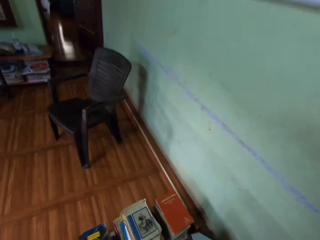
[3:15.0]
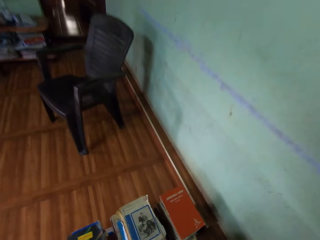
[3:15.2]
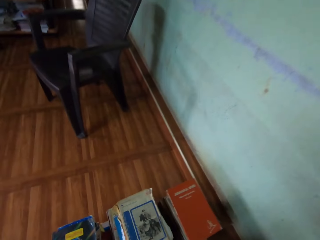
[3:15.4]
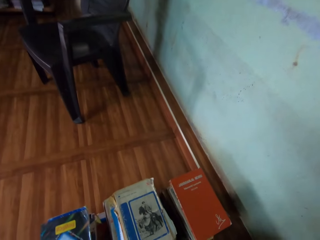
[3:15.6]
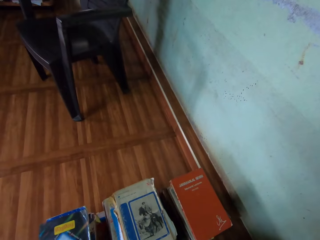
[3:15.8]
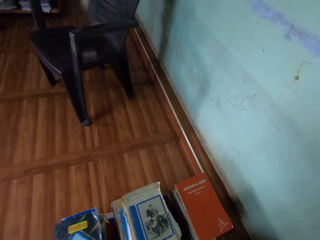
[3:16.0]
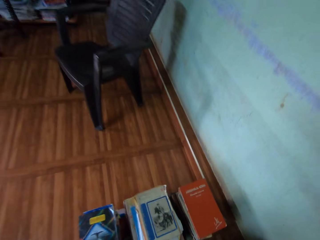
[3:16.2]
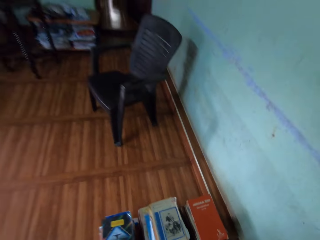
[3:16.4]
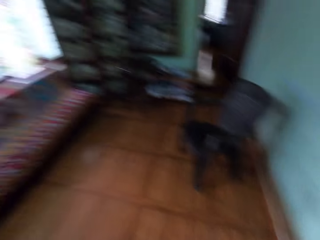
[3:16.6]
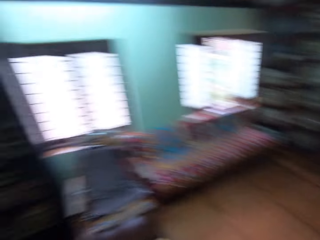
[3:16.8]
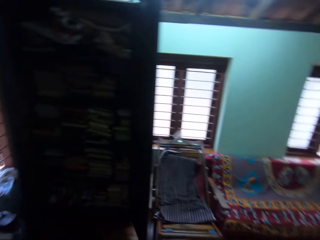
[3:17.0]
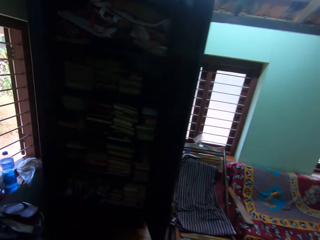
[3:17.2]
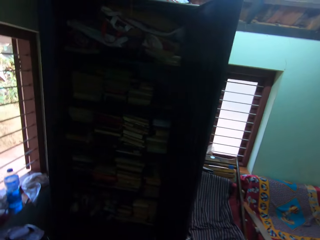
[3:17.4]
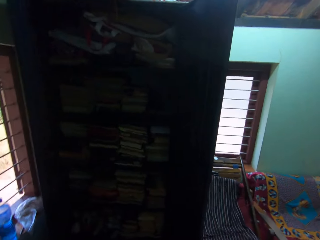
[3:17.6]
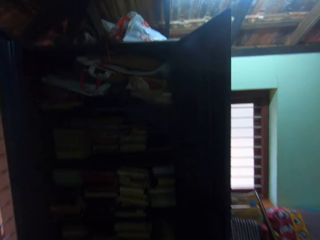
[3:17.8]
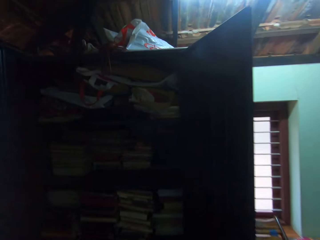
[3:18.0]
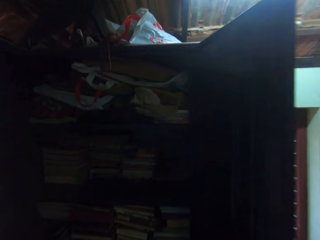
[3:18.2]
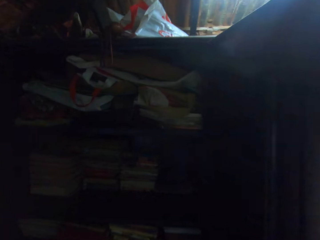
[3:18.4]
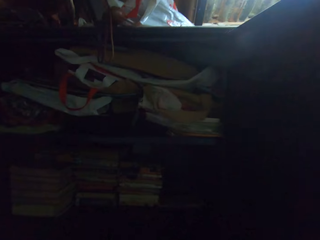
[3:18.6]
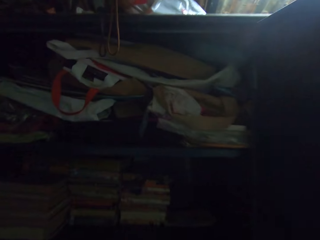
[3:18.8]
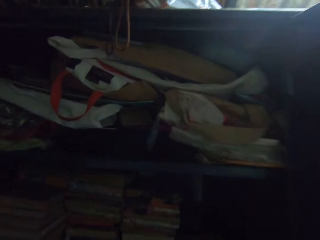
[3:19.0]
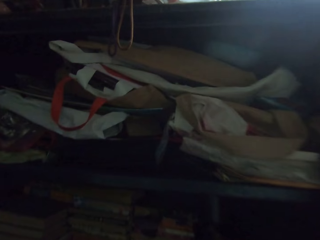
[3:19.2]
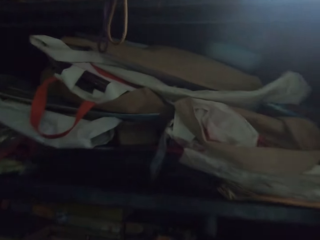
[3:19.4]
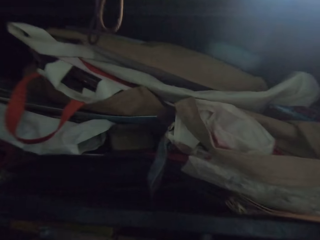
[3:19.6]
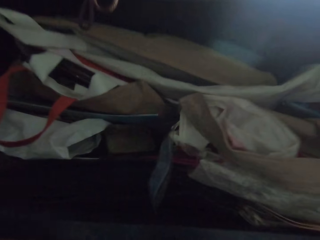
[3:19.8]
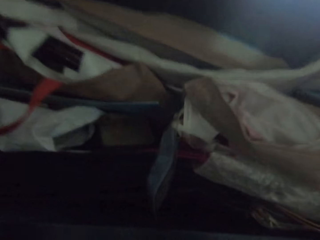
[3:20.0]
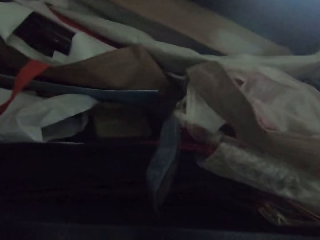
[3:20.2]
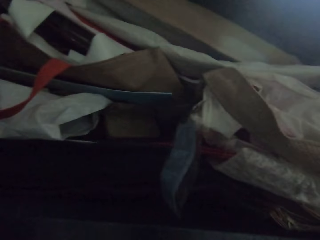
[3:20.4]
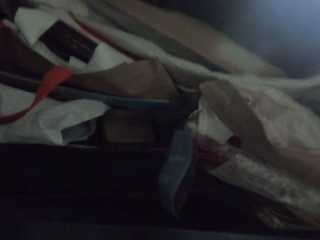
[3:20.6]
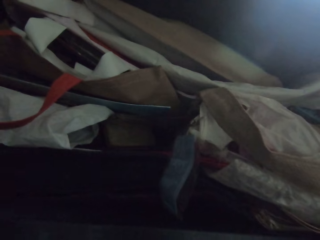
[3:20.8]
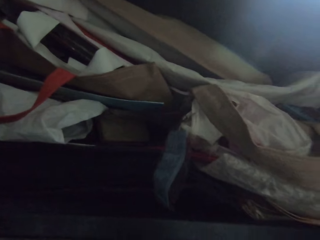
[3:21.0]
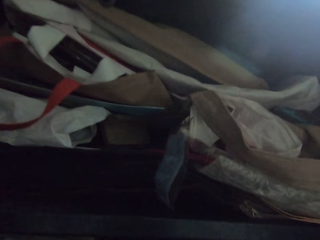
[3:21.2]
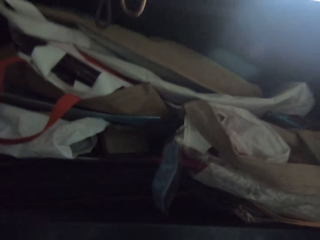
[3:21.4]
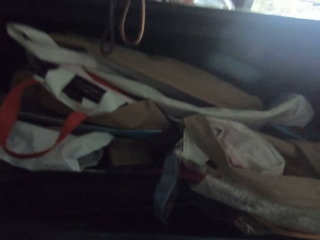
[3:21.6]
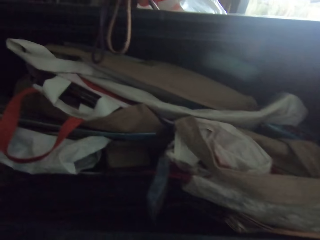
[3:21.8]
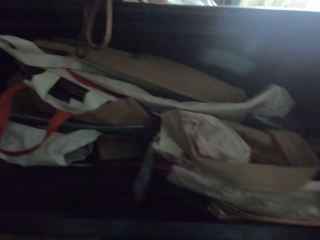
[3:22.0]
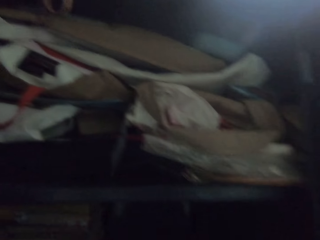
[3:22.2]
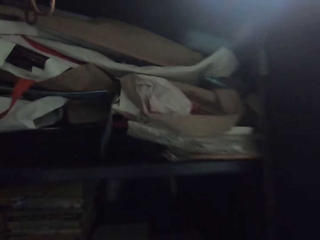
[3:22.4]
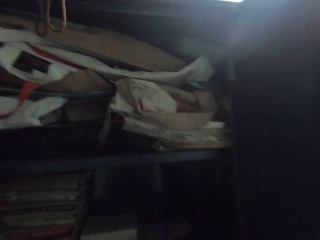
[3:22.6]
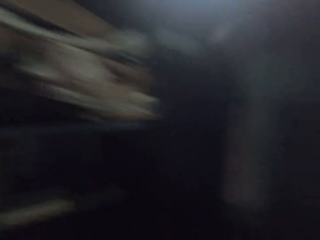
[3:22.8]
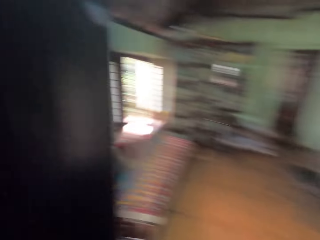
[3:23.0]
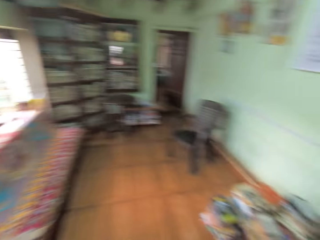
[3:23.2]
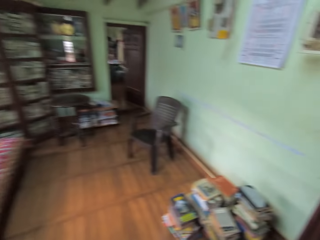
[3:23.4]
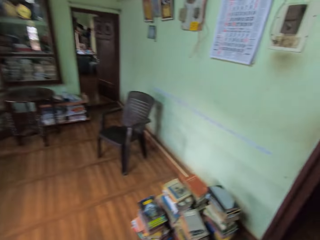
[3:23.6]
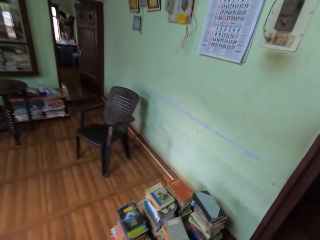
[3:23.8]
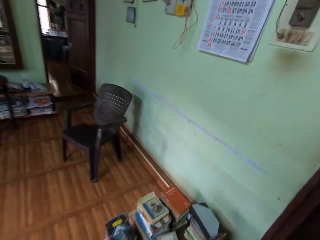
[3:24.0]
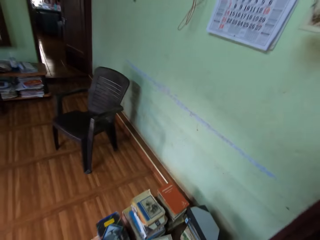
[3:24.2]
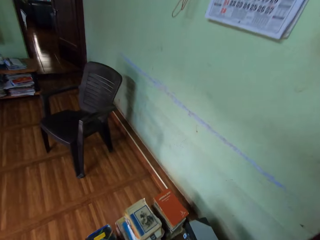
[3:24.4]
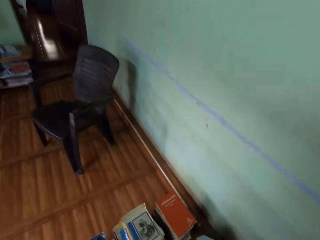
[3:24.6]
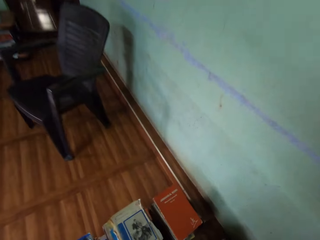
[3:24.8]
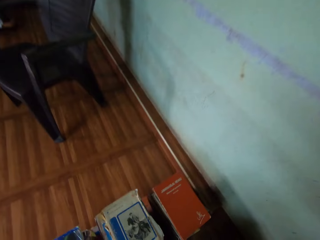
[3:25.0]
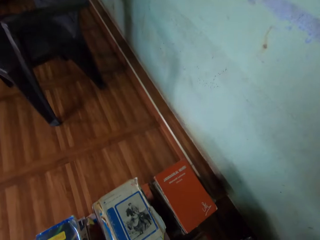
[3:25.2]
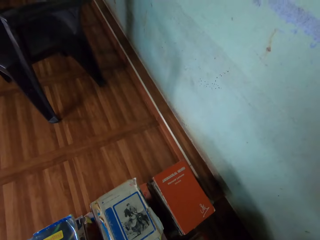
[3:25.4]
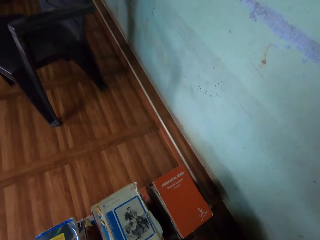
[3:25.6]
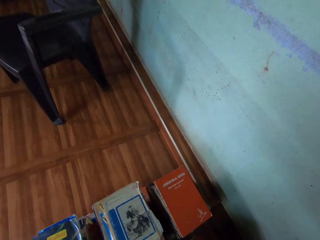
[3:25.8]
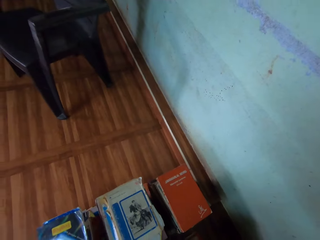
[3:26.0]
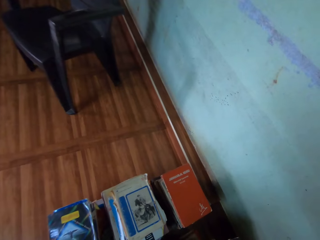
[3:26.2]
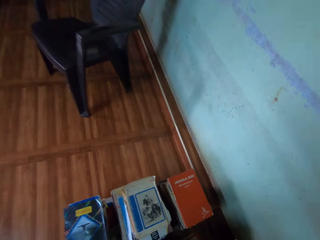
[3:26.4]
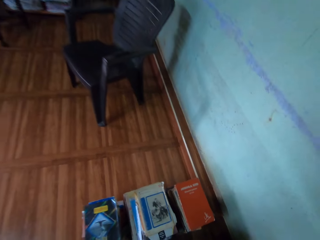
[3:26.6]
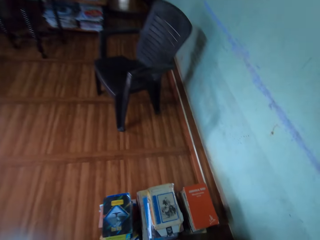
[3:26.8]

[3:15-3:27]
The camera wearer walks towards the shelf or cupboard. They look inside the cupboard. They walk away from the shelf.

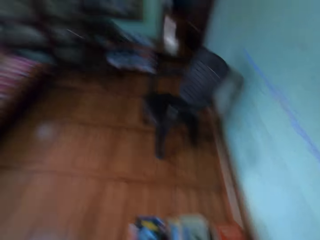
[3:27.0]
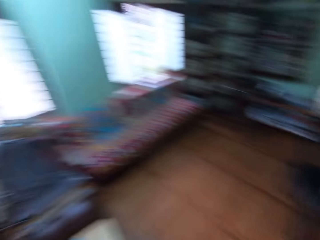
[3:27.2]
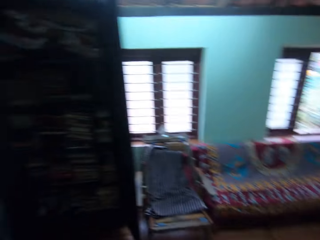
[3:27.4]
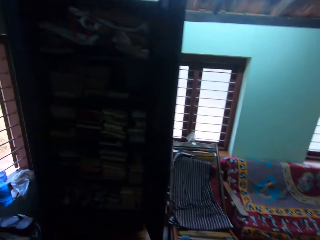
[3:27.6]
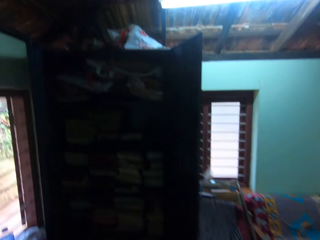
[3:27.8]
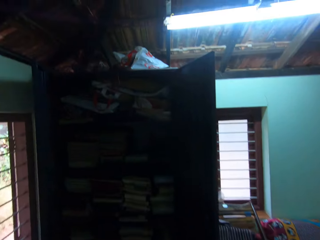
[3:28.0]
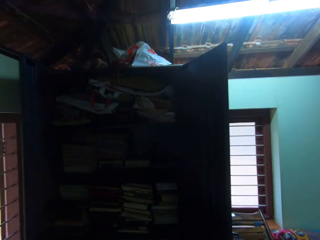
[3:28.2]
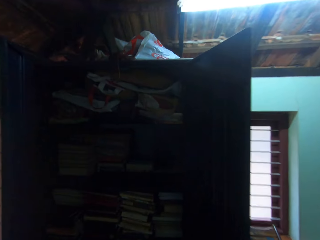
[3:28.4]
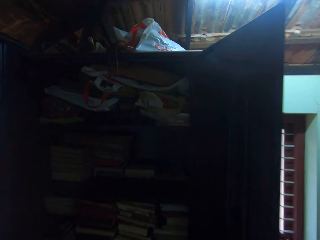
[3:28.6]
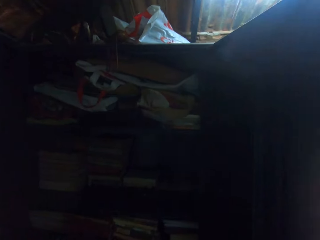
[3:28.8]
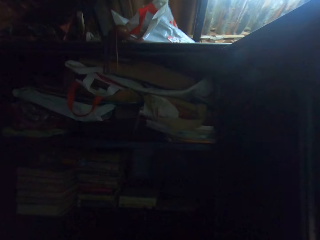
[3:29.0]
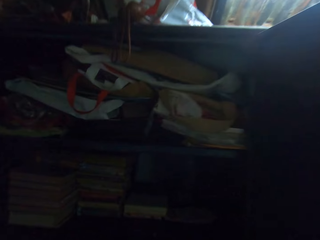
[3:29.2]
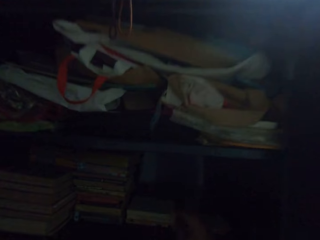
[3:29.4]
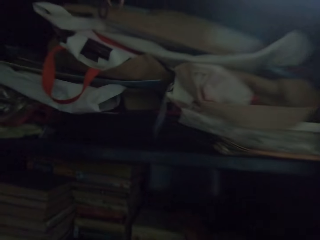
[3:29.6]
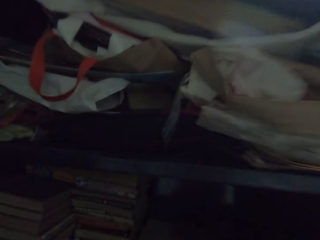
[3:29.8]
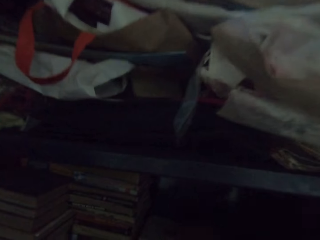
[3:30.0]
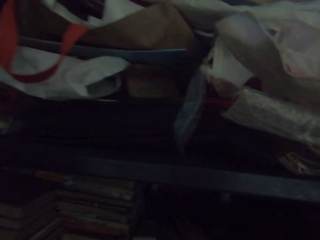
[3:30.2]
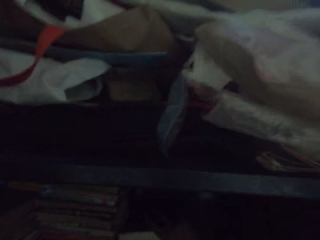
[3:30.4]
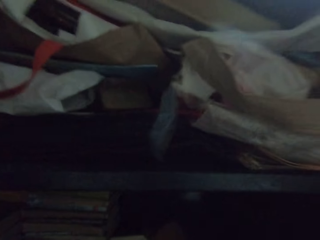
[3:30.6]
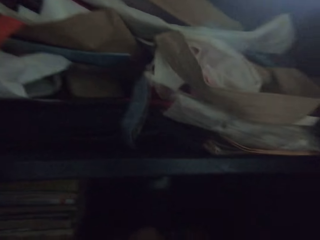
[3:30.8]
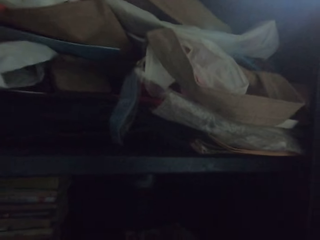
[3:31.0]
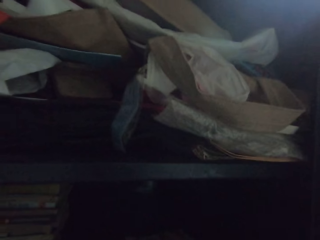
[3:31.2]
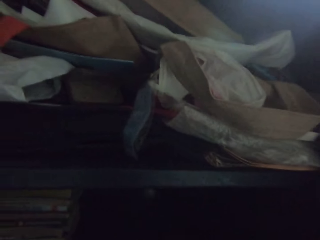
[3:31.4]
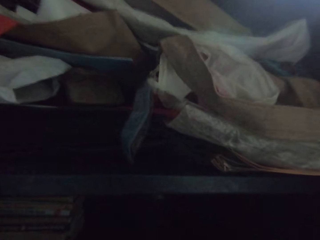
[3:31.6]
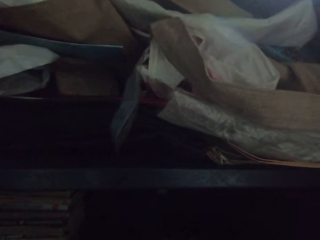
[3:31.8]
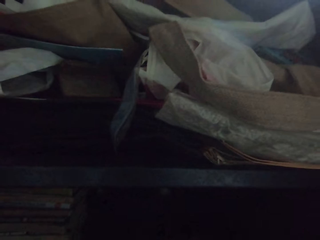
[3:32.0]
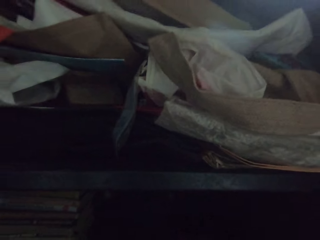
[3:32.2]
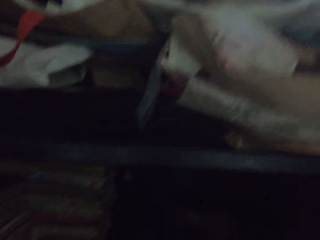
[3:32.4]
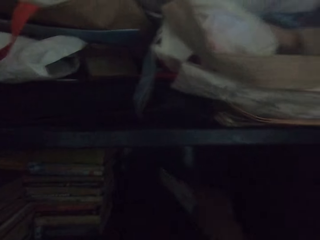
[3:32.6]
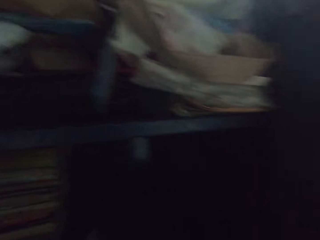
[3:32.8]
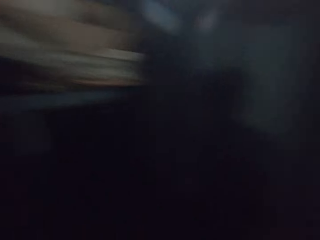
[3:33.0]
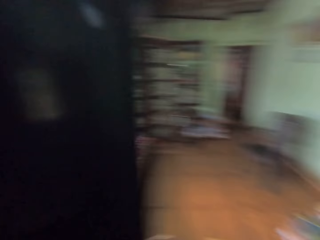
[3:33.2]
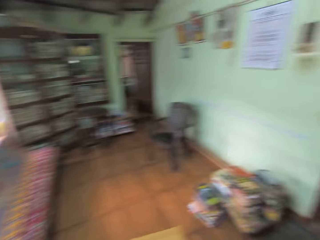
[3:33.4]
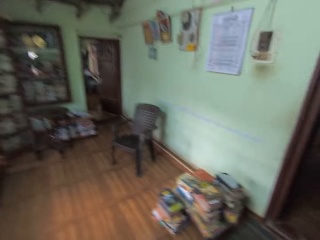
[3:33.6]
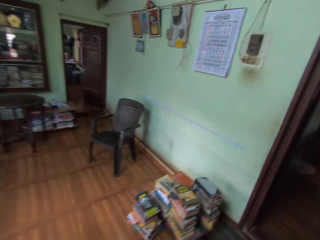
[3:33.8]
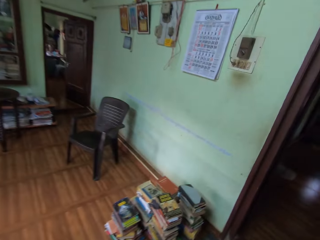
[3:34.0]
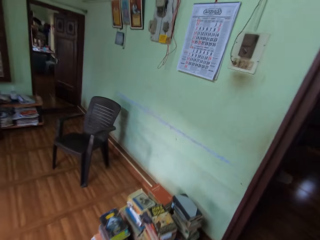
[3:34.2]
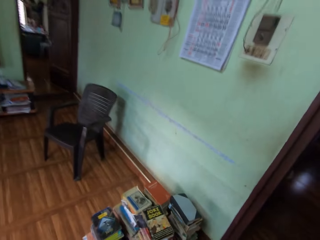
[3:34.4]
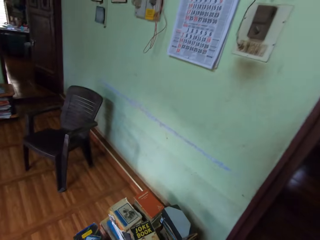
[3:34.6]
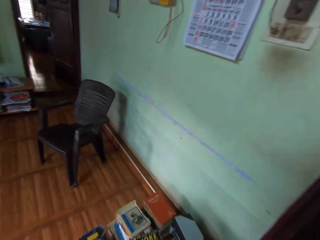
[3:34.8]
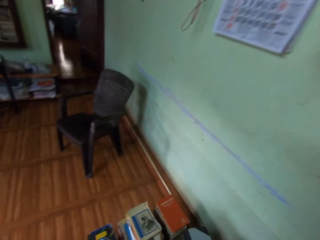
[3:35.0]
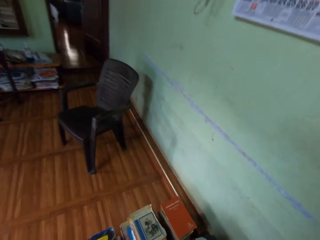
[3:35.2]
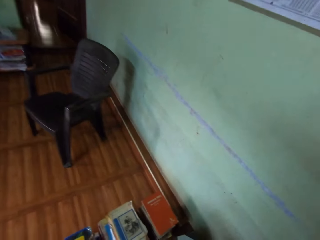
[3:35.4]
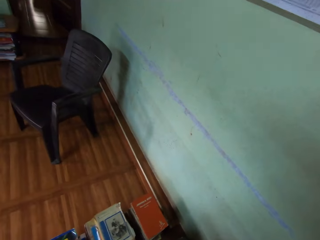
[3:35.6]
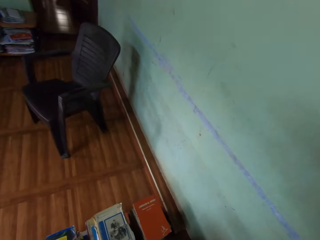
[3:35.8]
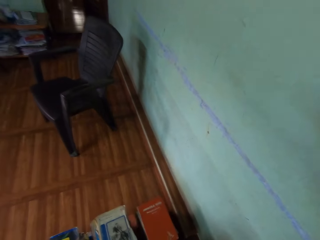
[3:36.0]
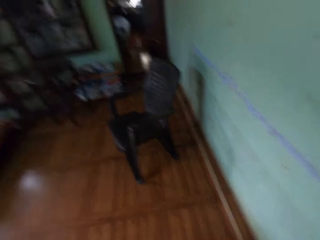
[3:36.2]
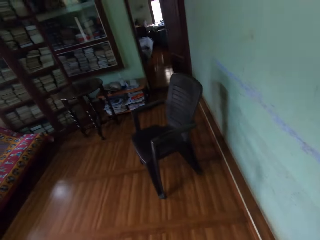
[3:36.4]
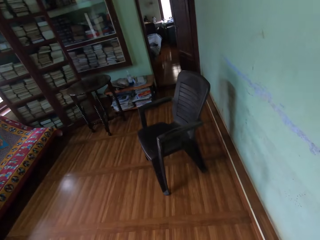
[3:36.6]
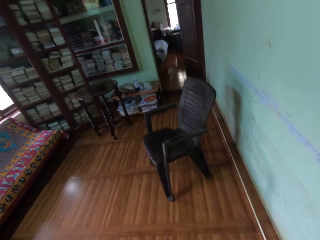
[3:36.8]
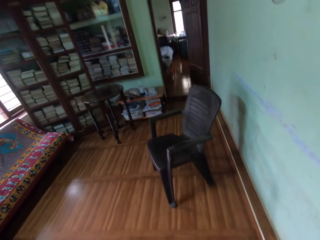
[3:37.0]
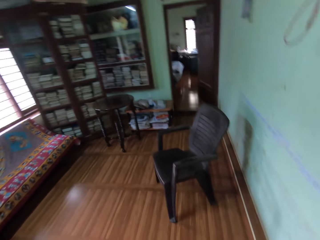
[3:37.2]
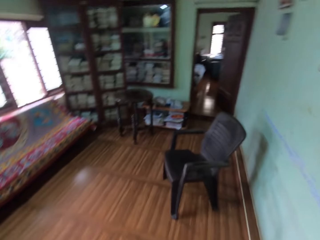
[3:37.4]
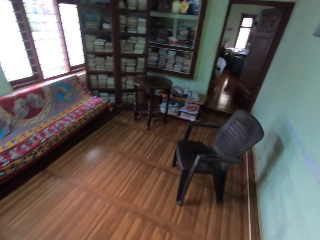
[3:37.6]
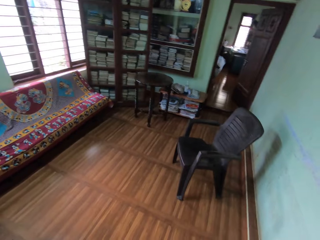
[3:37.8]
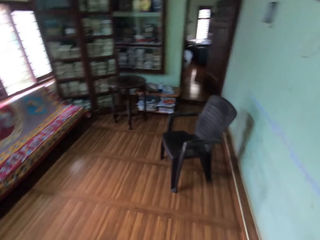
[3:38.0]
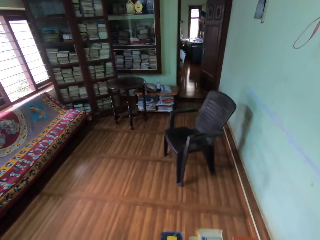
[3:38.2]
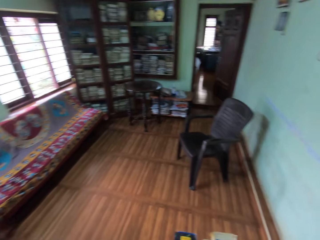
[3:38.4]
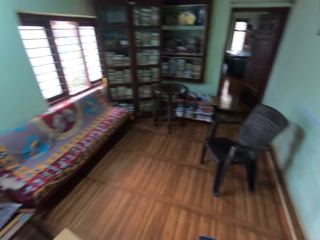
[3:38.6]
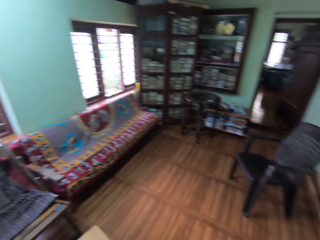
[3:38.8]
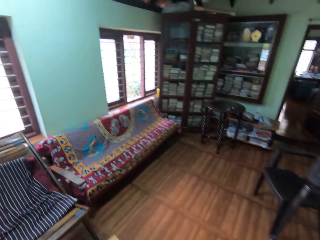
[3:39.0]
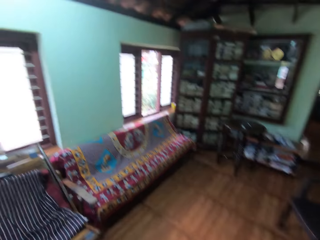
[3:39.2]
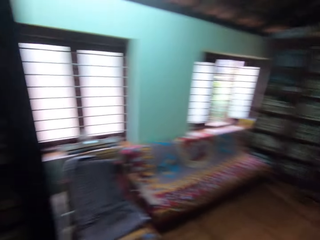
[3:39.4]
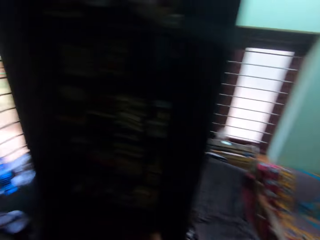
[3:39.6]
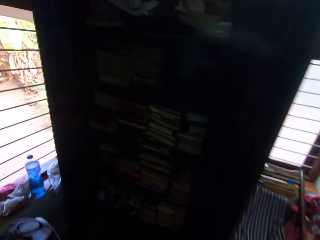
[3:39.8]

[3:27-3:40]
The camera wearer walks towards the shelf or cupboard. He looks inside the cupboard. He pulls out books from the middle compartment of the shelf with his hands. He holds the books. He walks away from the shelf. He looks around the room.
